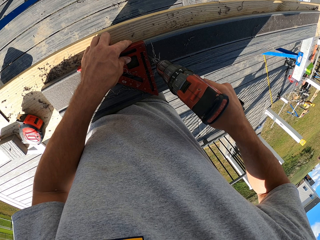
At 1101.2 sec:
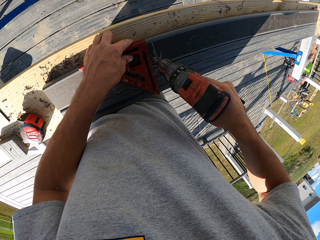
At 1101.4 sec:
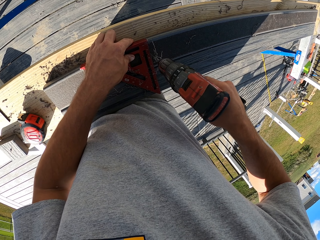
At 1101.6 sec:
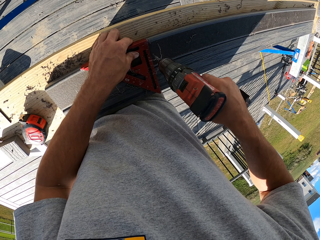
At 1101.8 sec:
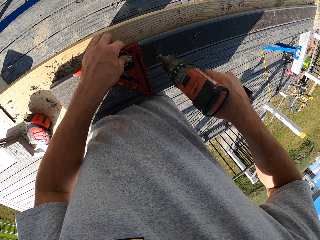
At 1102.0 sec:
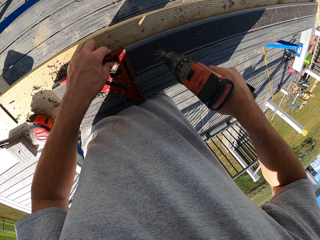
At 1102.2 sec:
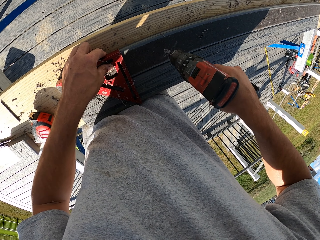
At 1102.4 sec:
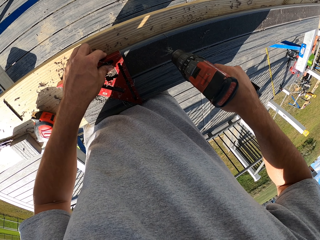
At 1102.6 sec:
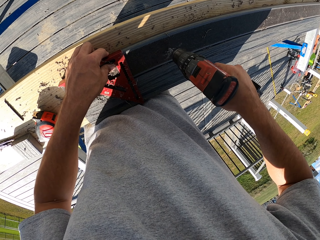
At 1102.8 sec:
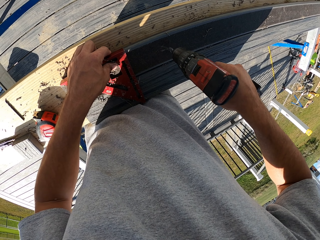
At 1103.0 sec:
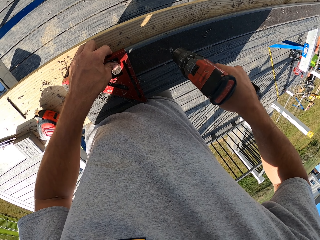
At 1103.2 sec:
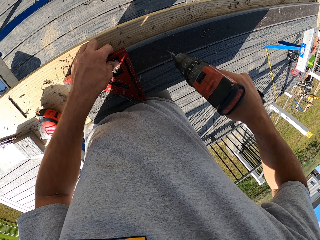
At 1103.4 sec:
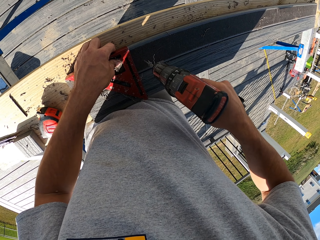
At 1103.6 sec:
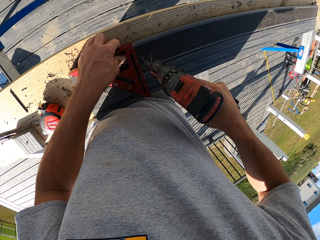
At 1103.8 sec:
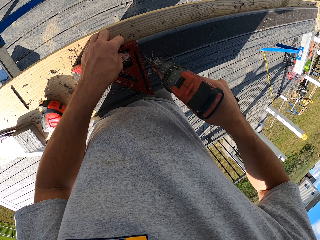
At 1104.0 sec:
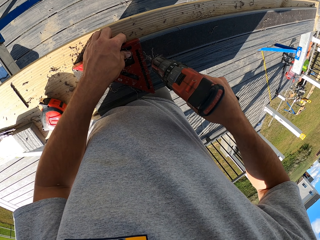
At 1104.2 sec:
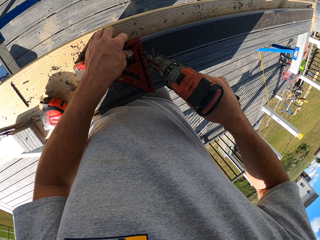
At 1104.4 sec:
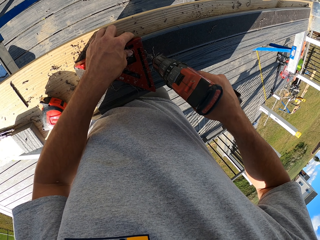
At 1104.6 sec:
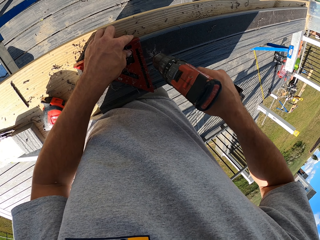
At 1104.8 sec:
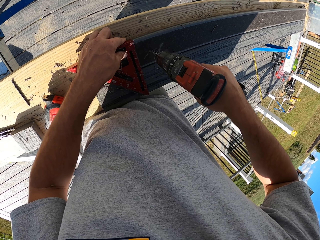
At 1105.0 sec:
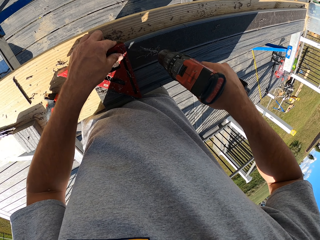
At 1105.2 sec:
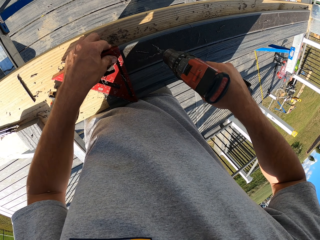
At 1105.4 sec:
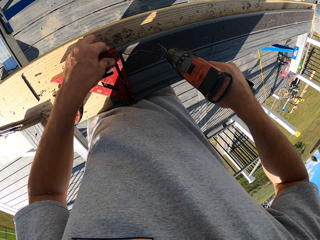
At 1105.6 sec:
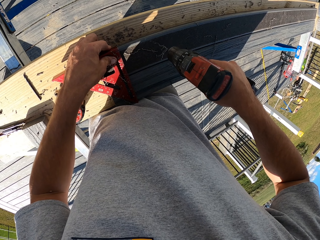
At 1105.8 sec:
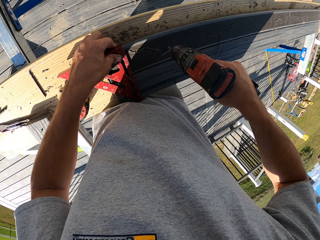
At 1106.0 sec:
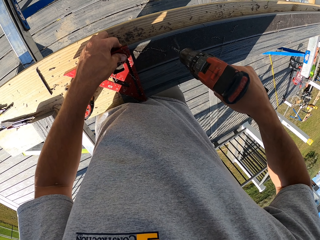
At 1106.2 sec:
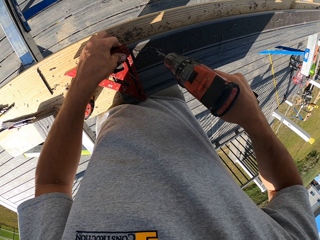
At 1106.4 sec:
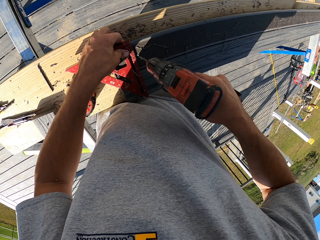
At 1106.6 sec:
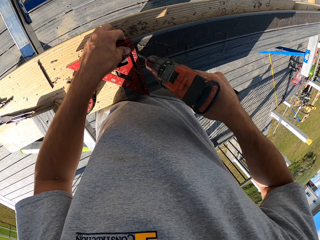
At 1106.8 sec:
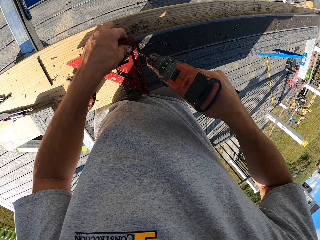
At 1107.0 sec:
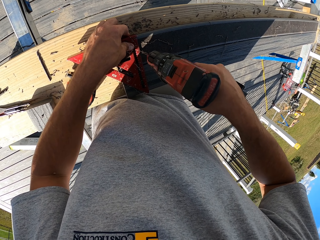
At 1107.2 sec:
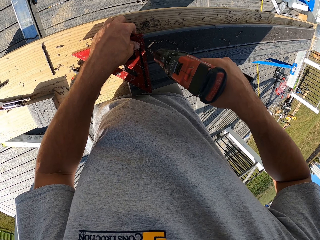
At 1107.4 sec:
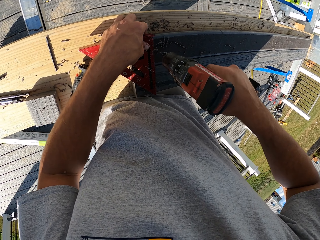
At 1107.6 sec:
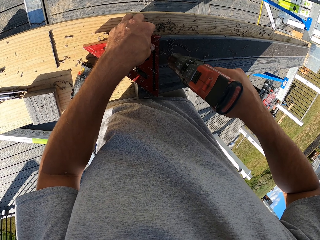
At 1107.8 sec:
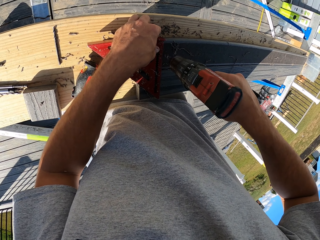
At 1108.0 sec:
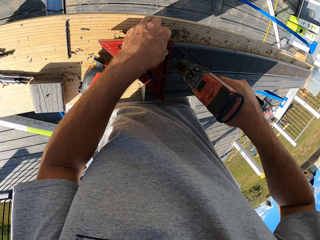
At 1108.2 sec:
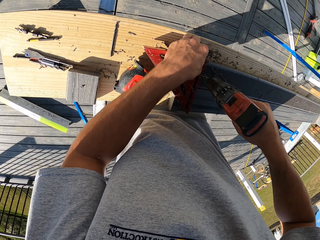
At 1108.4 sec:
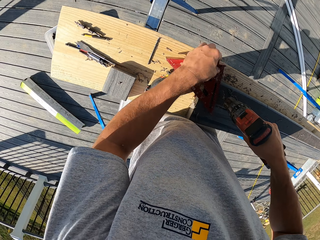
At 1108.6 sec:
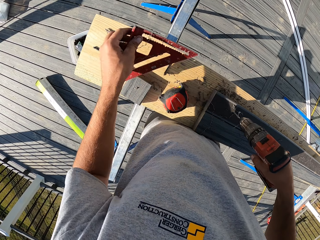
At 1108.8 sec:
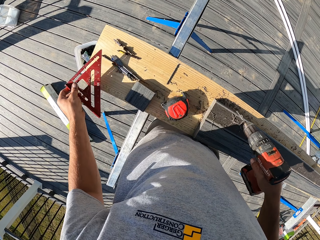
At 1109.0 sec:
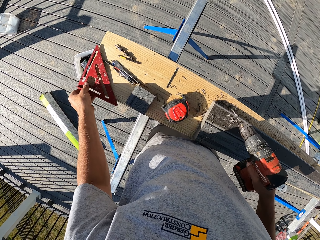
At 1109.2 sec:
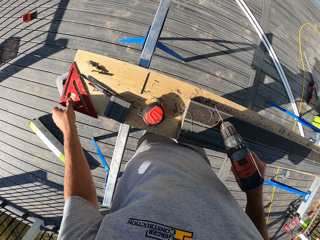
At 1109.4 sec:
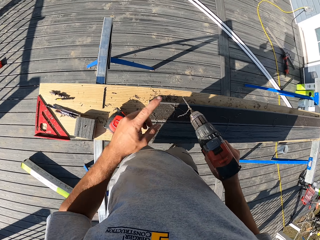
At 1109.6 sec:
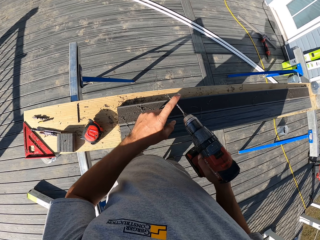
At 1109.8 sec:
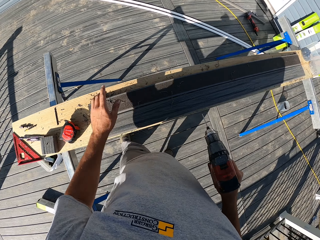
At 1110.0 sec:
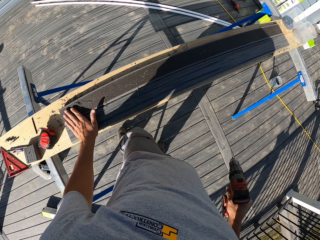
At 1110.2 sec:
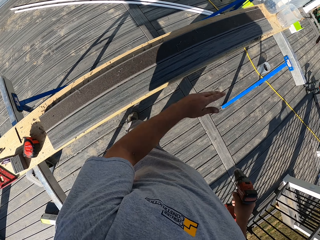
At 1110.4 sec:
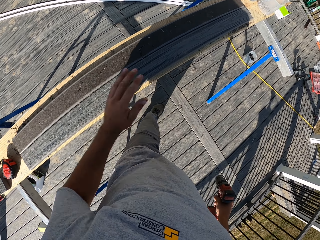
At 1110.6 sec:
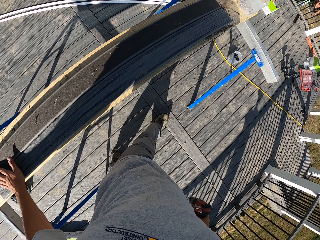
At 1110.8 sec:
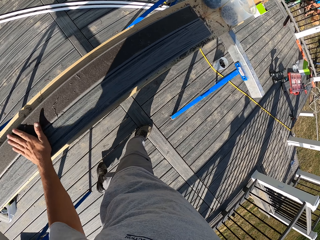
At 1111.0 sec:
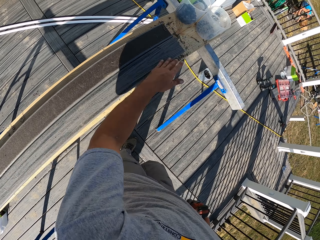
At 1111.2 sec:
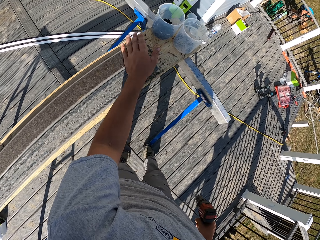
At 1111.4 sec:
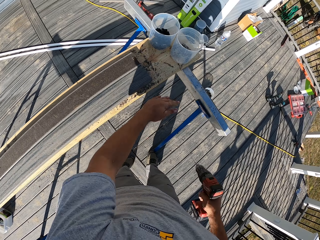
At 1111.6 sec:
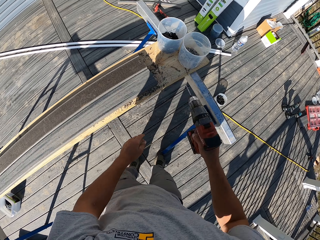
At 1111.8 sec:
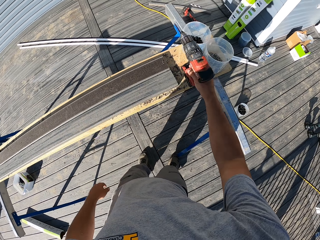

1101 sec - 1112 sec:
The camera wearer drills the wood. He drags the triangle ruler on the wood. He lifts the drill. He drills the wood. He drags the triangle ruler on the wood. He lifts the drill. He drills the wood. He lifts the triangle ruler. He places the triangle ruler on the workbench. He wipes the drill bit with his left hand. He removes shredded wood on the drill bit. He wipes on the wood with his left hand.

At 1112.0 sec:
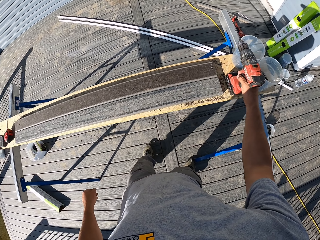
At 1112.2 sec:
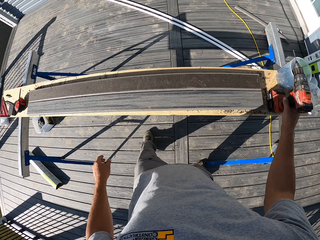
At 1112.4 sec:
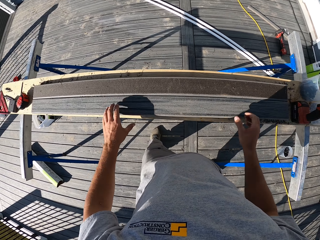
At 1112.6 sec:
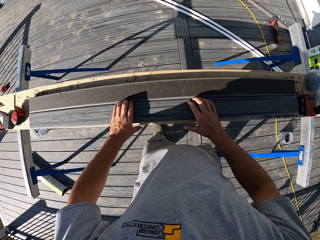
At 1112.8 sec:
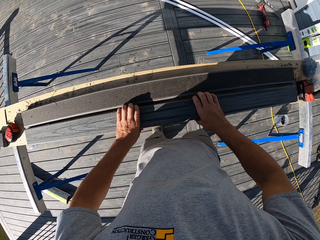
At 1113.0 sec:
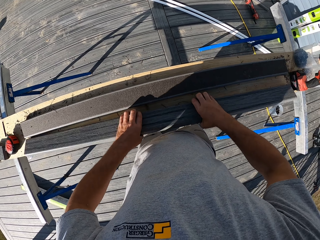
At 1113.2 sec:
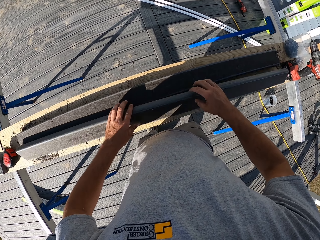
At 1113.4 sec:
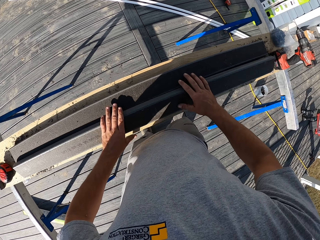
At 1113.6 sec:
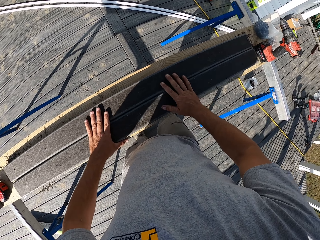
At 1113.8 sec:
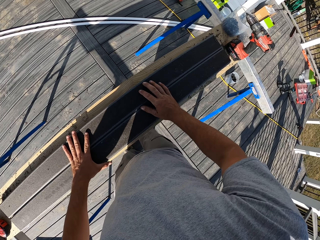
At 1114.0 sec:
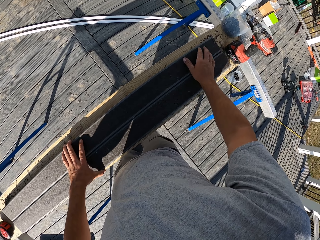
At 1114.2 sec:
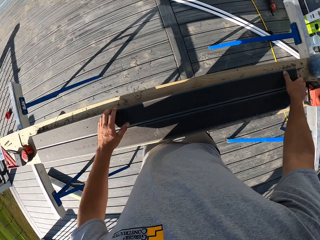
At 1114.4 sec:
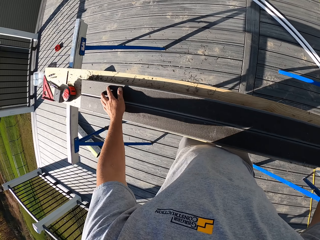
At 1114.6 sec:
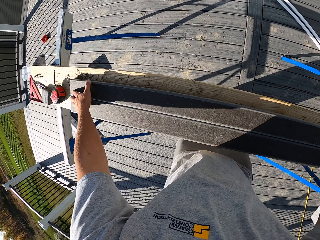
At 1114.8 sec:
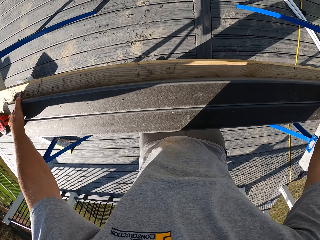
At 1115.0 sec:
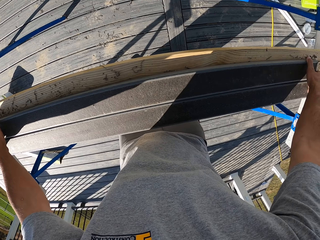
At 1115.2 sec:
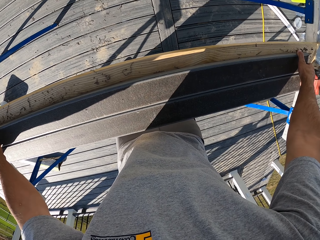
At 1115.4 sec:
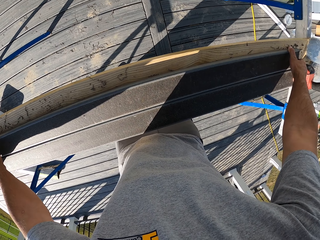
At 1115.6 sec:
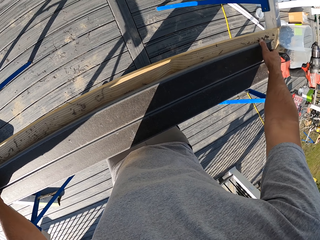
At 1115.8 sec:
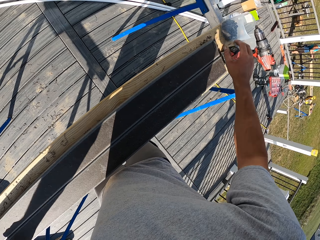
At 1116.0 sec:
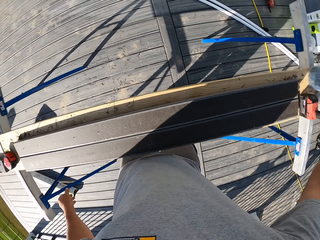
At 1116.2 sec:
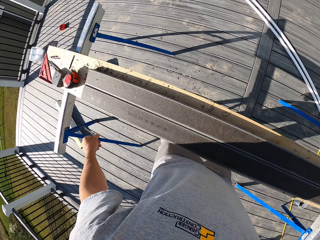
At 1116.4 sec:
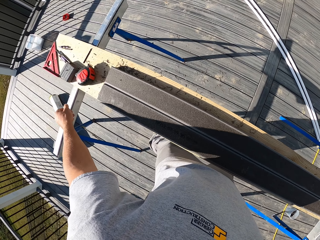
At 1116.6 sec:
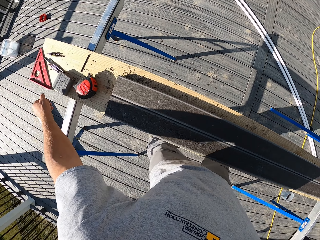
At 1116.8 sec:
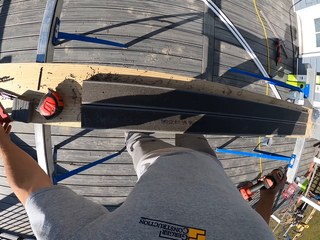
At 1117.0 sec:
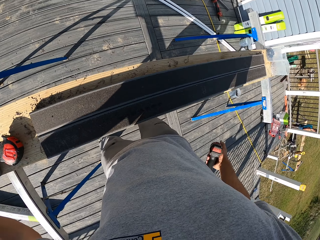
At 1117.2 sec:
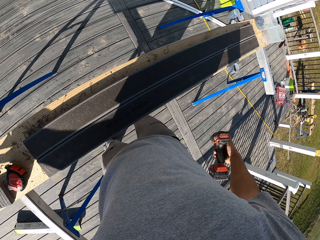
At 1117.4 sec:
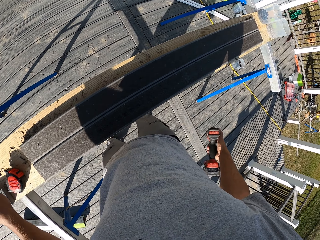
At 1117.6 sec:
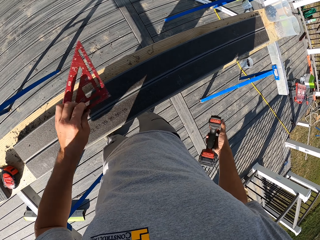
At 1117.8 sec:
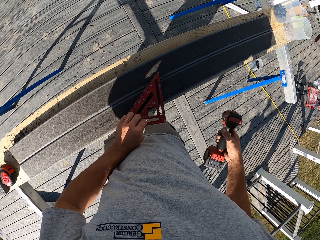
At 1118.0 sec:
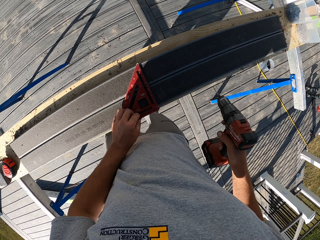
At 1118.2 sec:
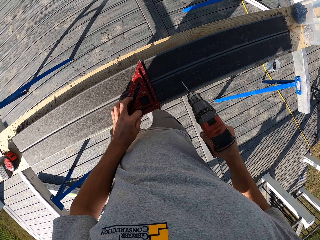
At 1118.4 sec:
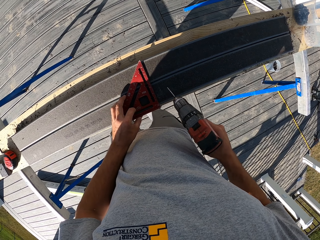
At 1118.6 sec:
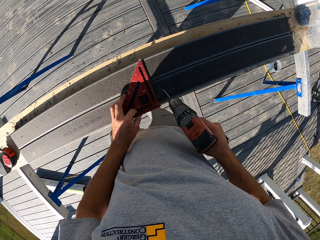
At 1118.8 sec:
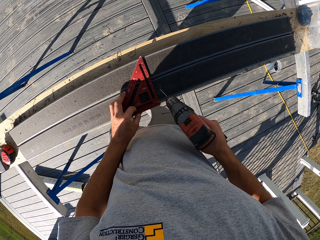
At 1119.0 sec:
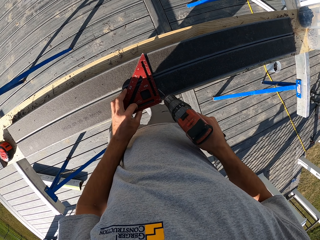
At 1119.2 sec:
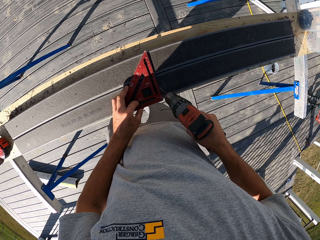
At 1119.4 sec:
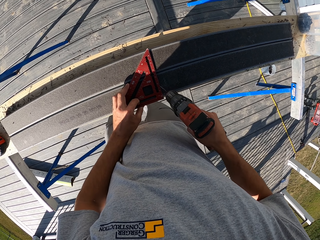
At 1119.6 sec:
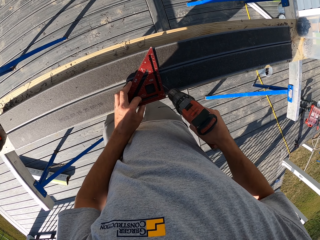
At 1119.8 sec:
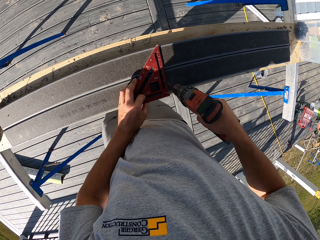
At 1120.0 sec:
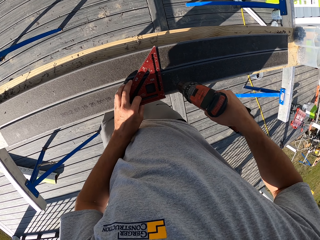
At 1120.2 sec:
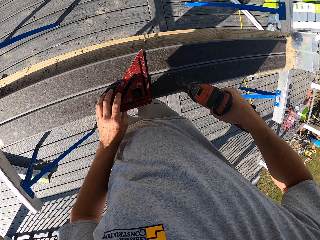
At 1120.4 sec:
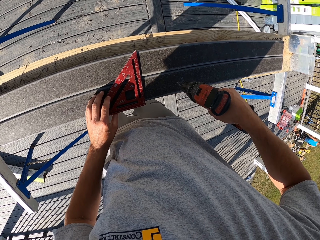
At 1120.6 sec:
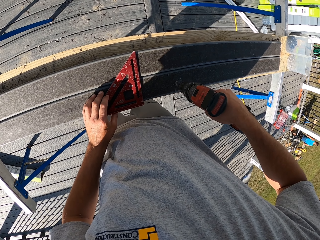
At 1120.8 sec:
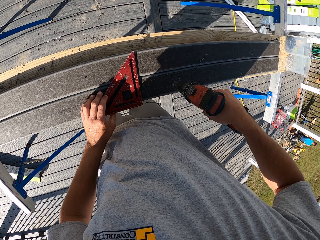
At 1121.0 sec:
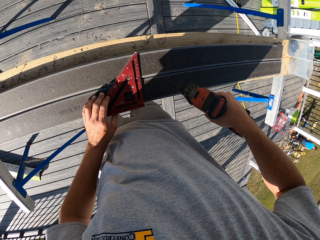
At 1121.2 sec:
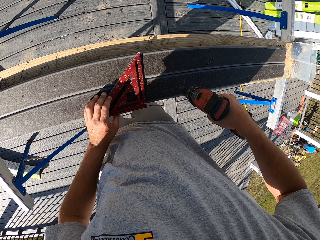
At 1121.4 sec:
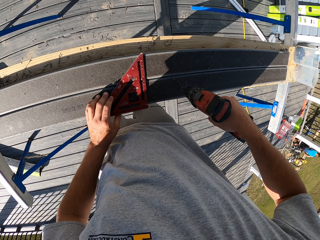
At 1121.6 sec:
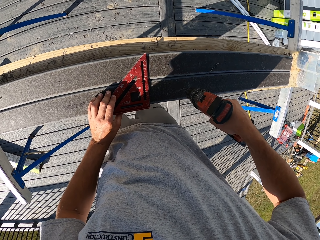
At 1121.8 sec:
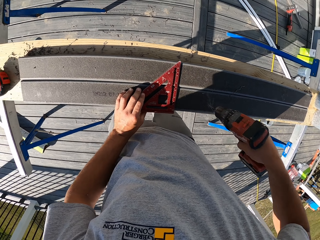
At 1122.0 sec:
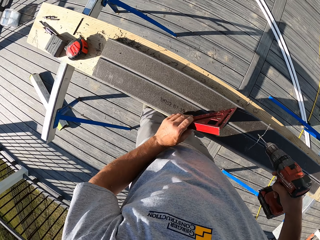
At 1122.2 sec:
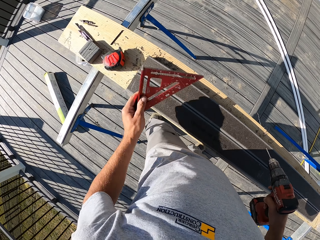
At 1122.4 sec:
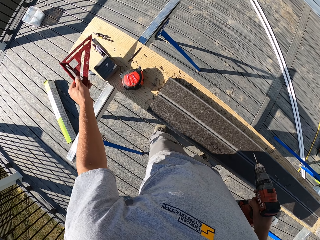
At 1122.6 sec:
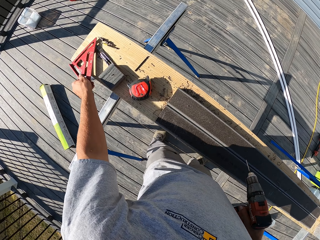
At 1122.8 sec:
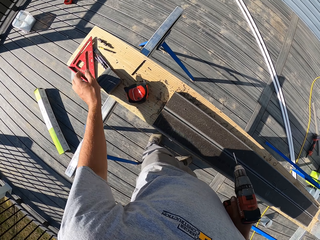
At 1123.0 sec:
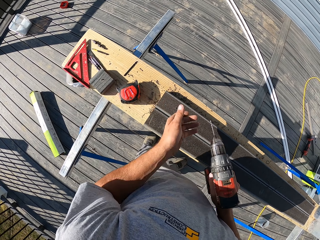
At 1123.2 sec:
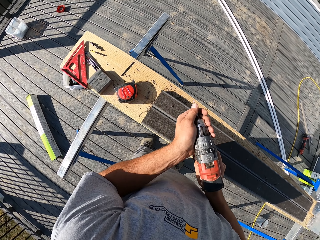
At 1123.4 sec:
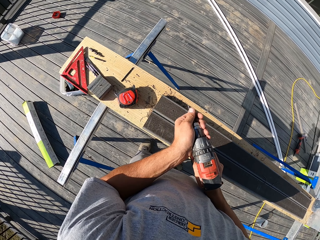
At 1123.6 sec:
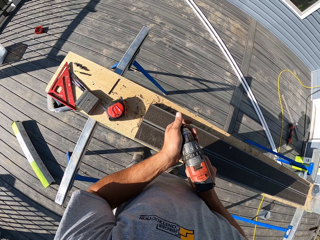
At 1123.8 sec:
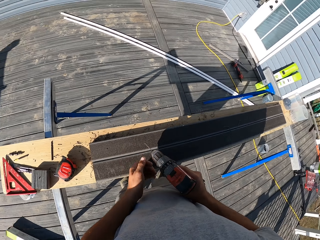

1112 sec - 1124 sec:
The camera wearer places the drill on the workbench. He flips the wood. He holds the pieces of wood on the table. He holds another wood. He picks up the drill. He picks up the speed square or triangle ruler on the table. He puts the speed square on the table. He holds the ruler on the wood. He drills the holes on the piece of wood with a hand drill. He drags the triangle ruler on the wood. He picks up the ruler and places the ruler on the workbench. He holds the drill with his hands. He holds the drill bit.
